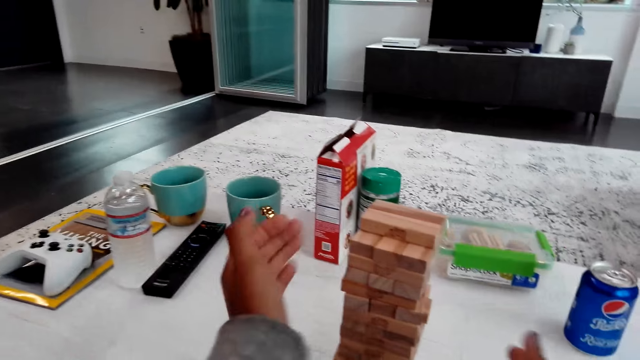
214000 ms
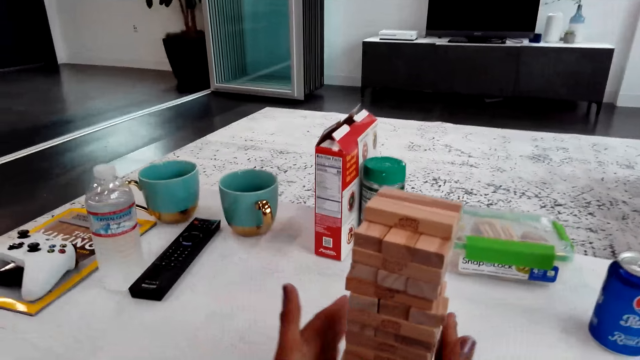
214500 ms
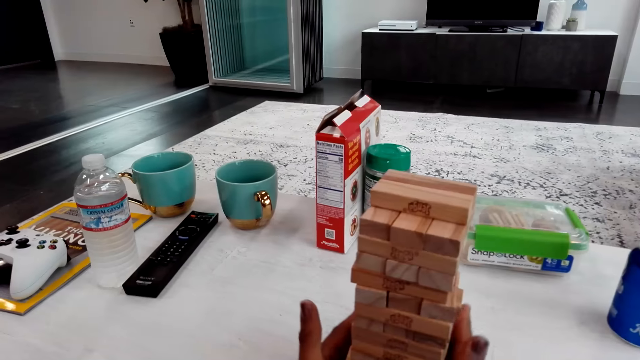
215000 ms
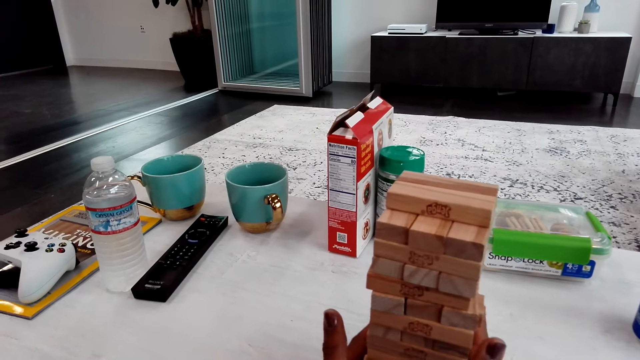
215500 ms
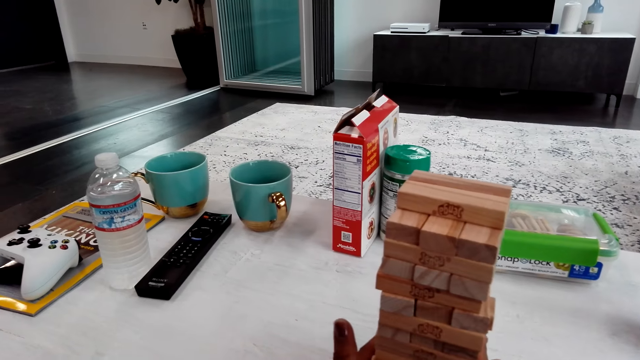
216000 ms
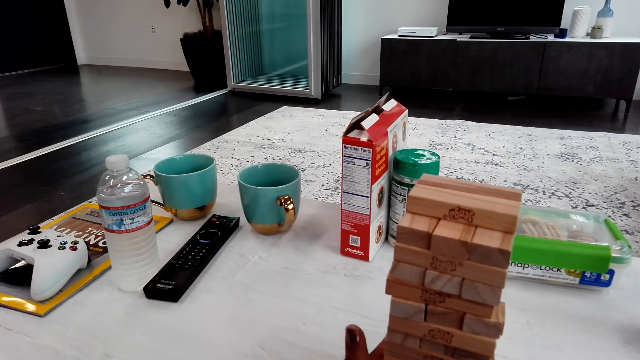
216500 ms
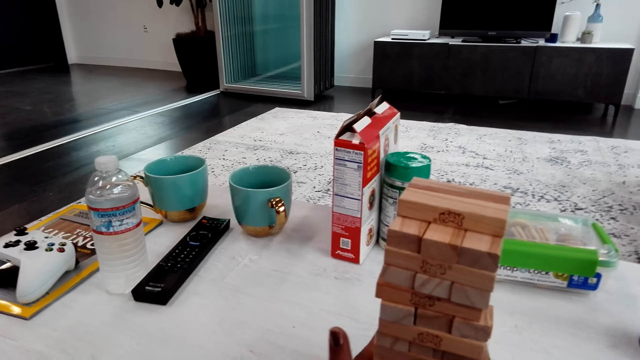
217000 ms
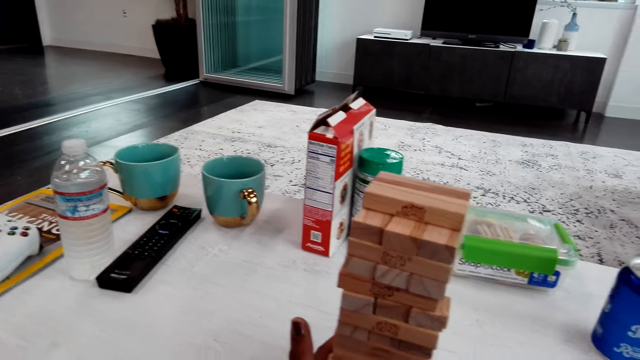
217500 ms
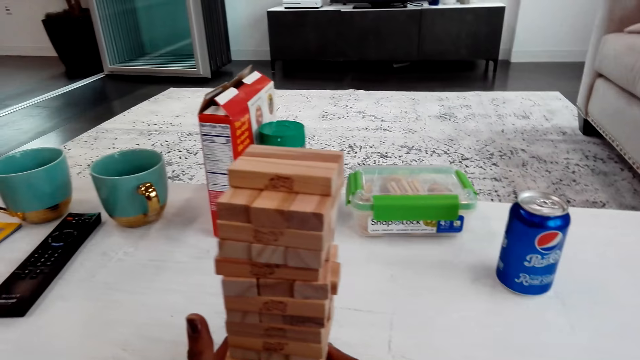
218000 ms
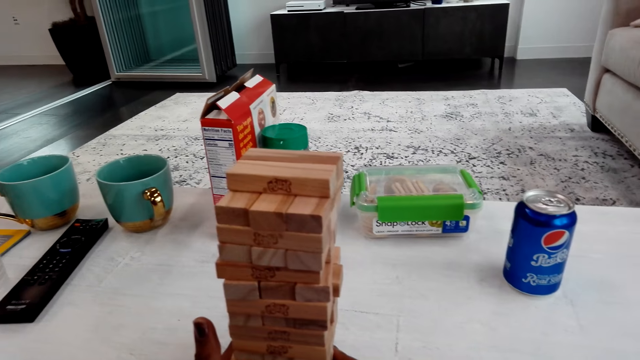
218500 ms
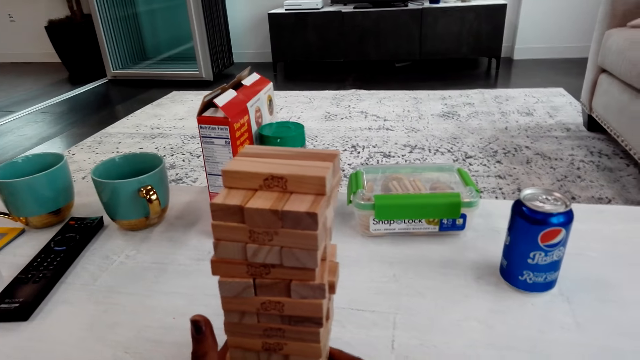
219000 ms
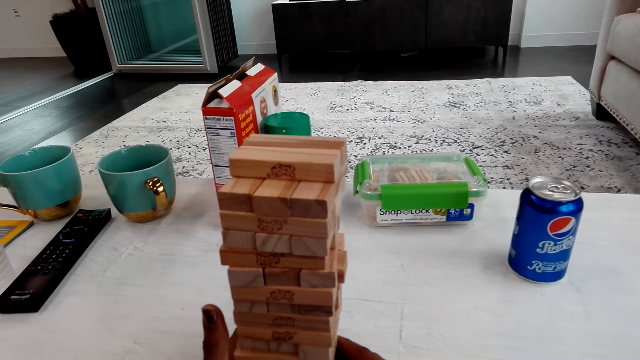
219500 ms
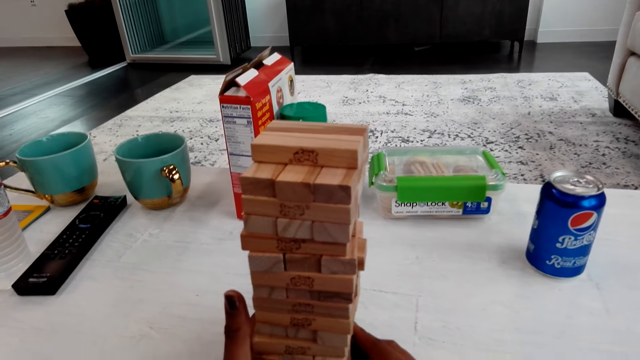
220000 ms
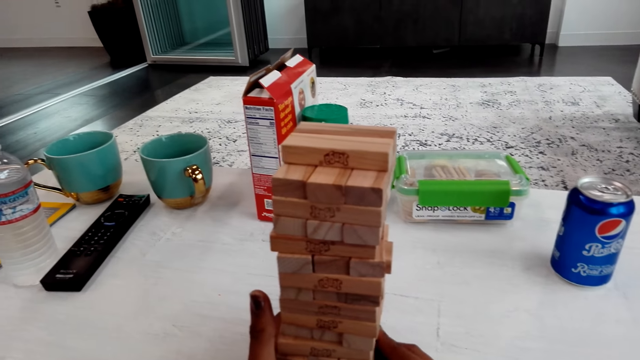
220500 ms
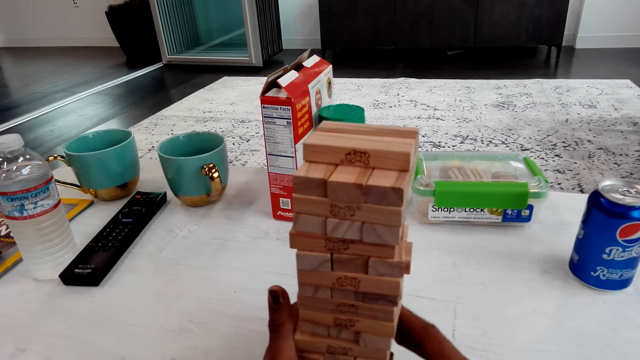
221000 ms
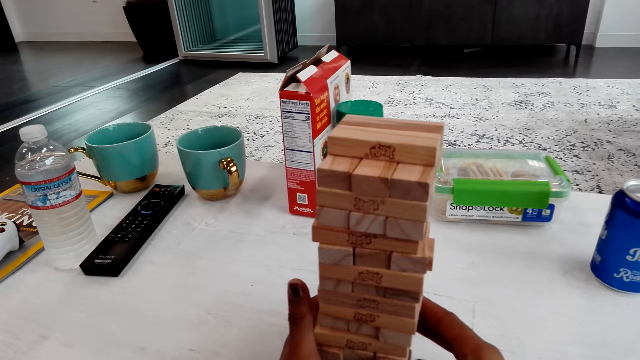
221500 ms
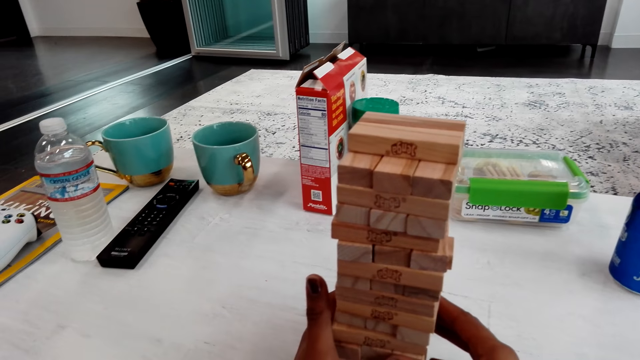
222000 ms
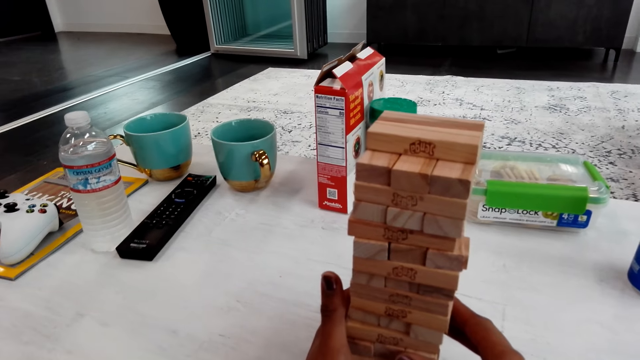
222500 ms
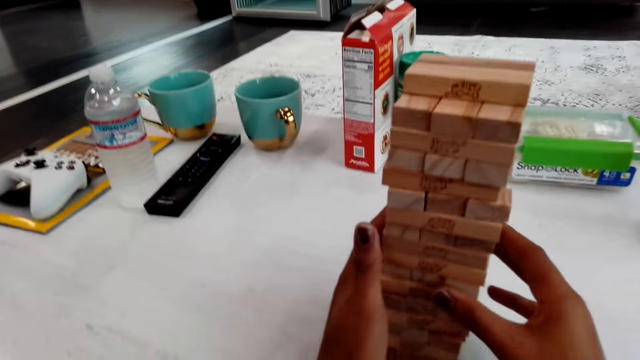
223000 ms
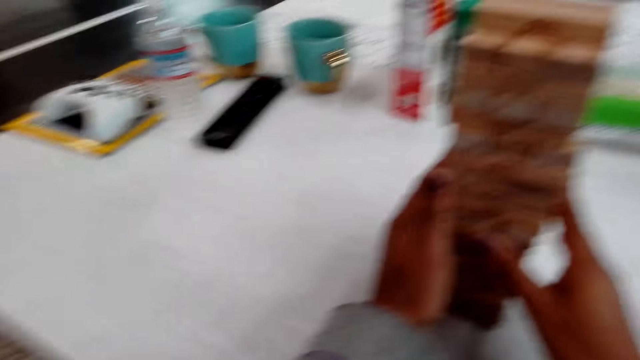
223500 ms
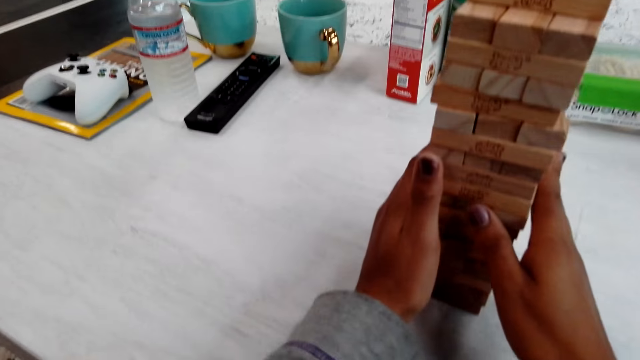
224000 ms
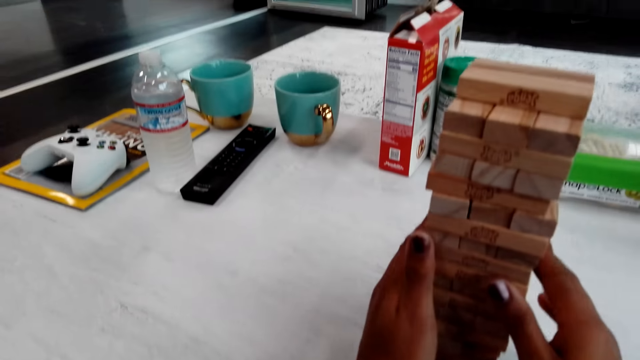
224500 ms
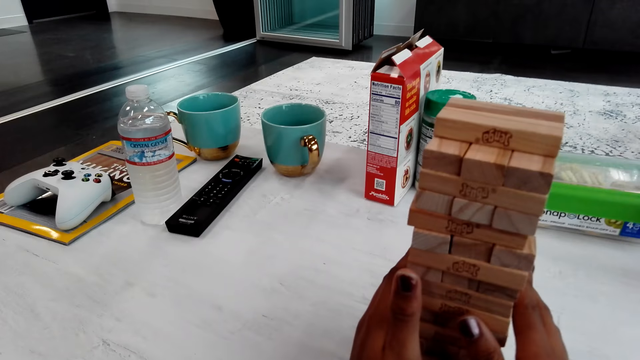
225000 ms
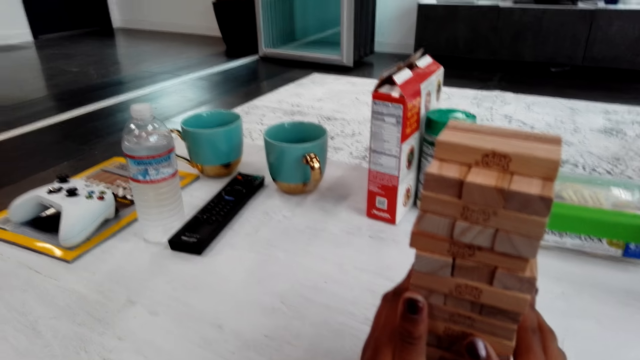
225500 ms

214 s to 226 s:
The camera wearer adjusts the blocks. They talk with a man and play the trembling tower.

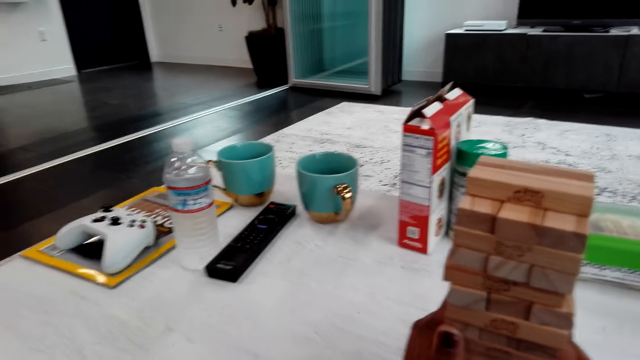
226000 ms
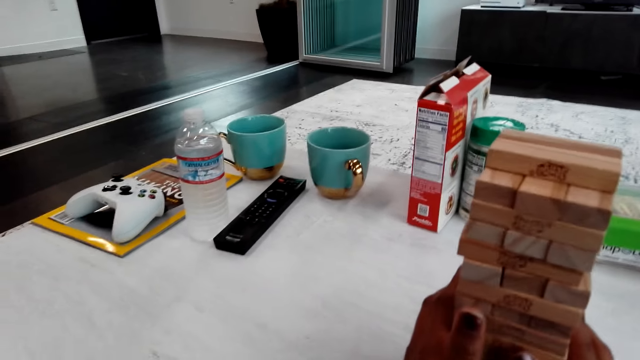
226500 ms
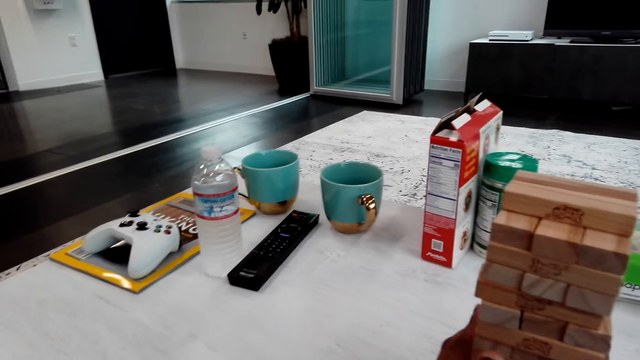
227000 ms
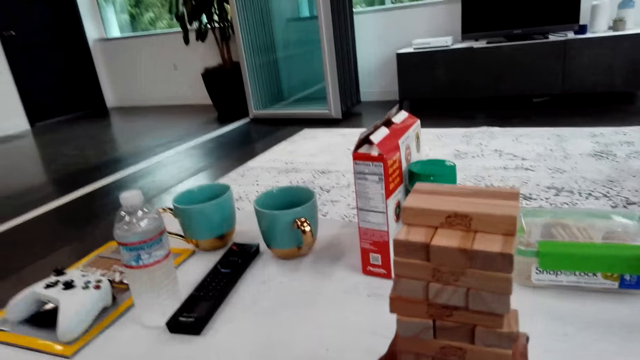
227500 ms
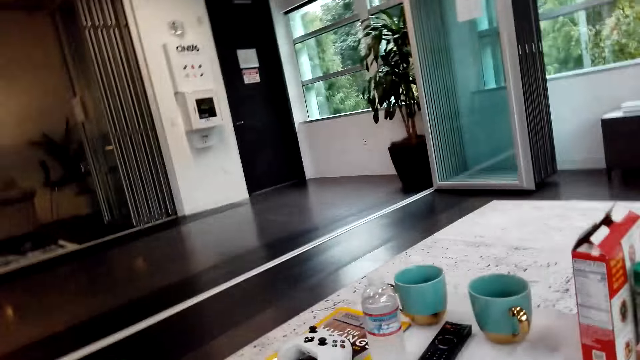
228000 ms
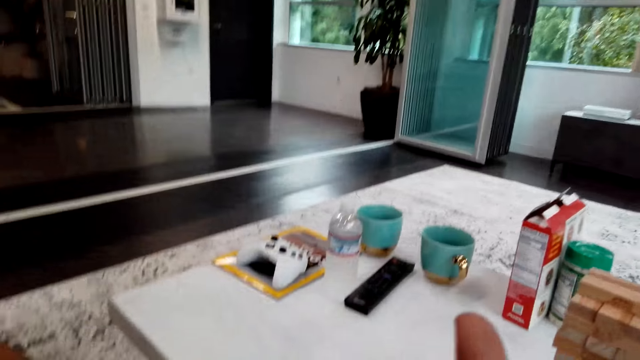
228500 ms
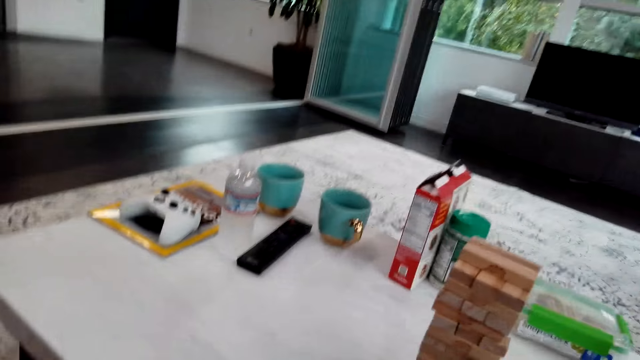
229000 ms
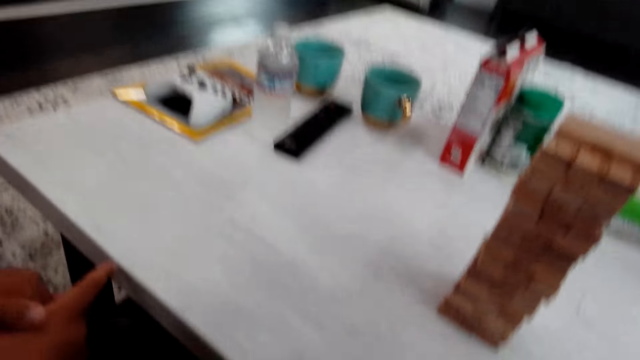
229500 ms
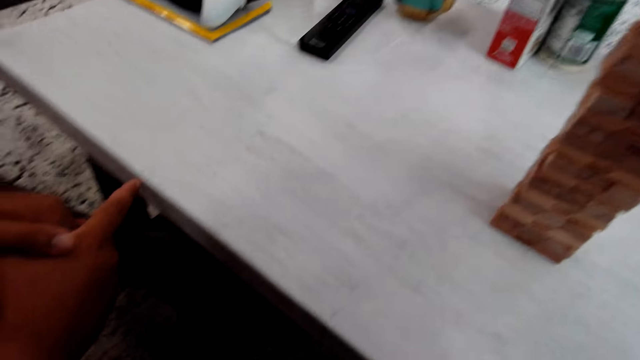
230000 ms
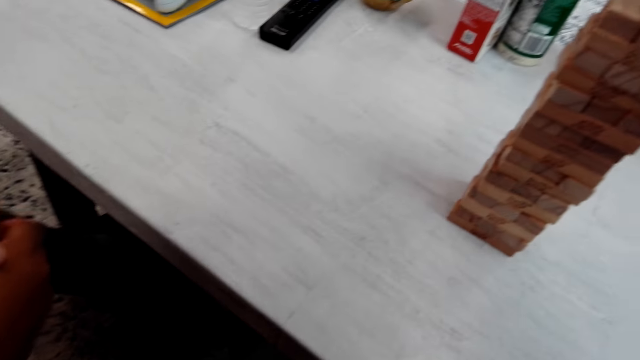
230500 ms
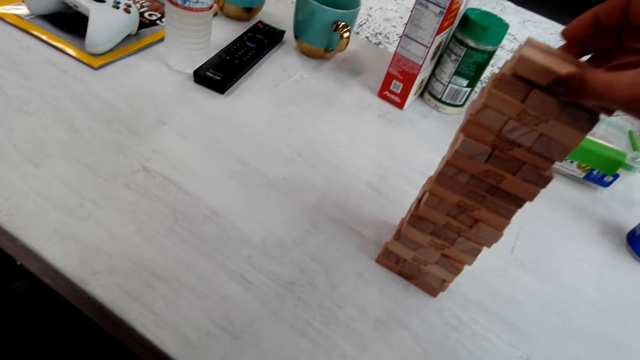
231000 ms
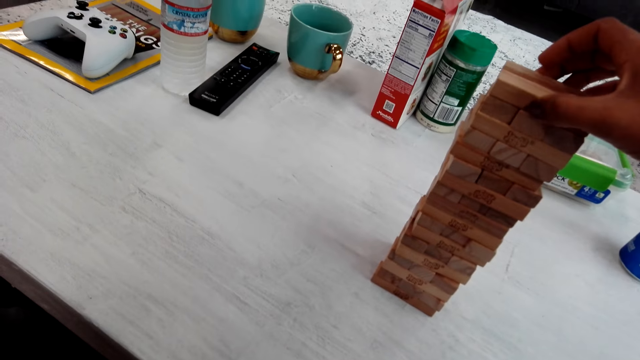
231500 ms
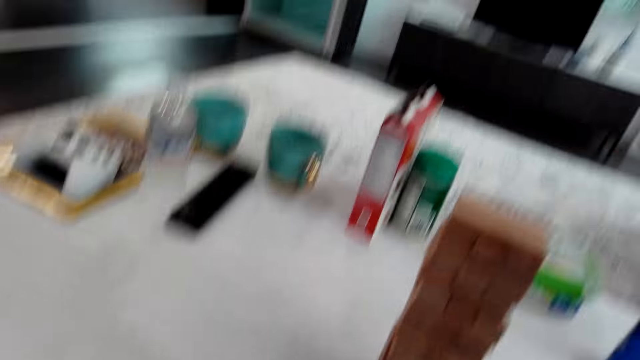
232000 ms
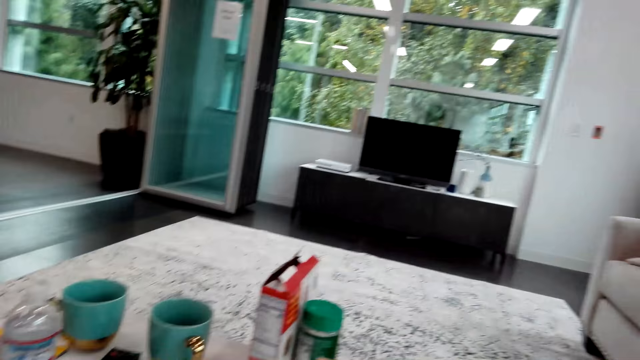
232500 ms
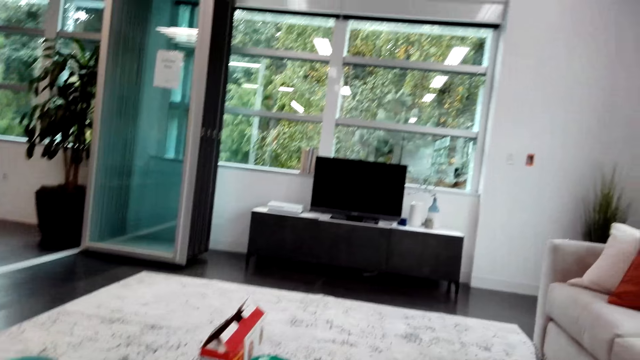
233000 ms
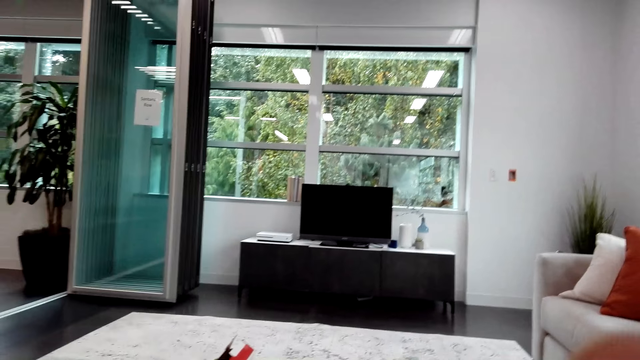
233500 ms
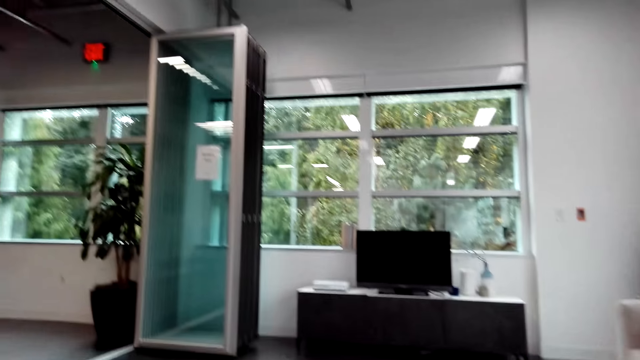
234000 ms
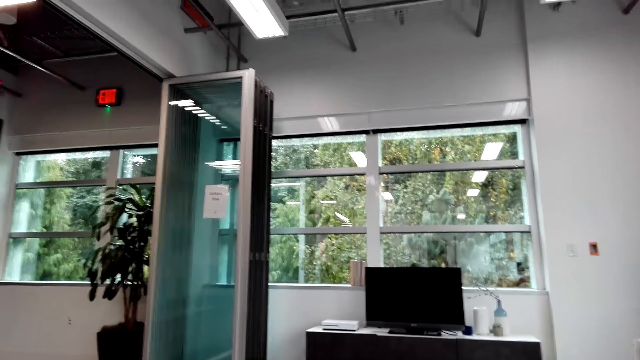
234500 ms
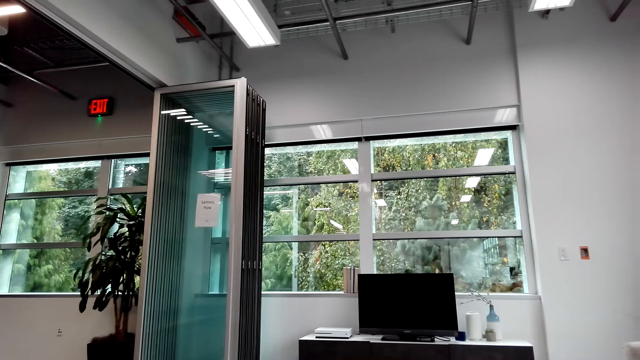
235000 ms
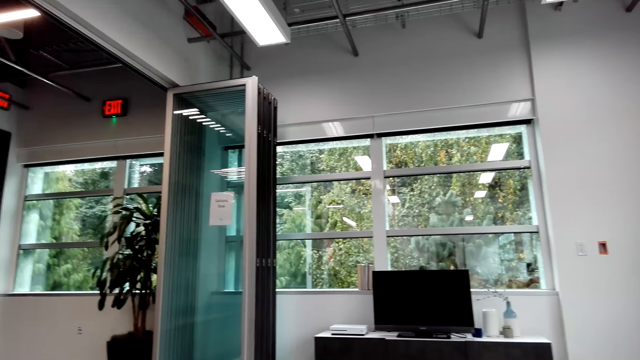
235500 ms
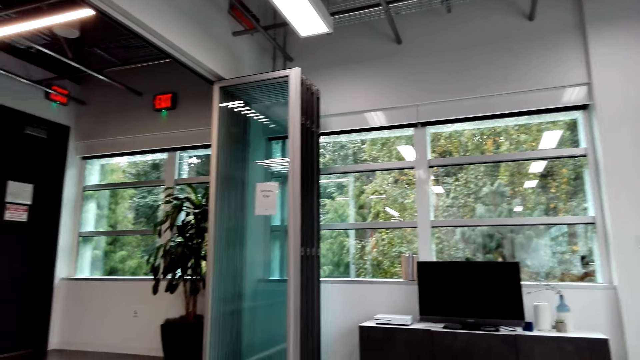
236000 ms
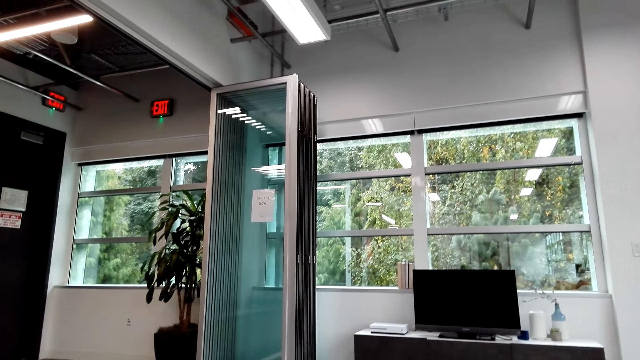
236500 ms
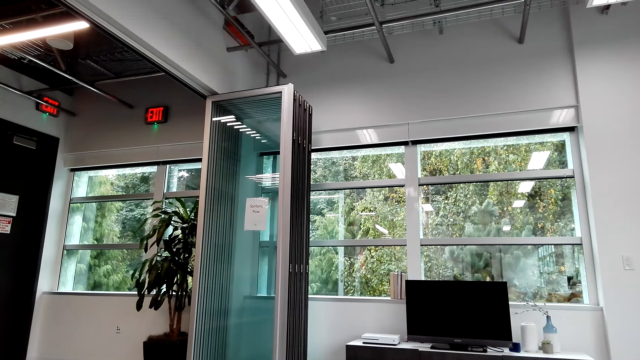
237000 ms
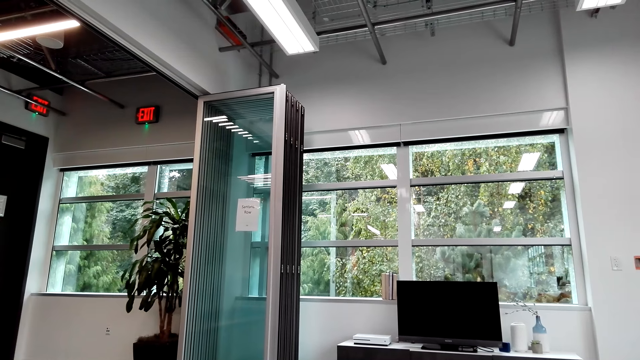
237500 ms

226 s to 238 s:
The camera wearer arranges the blocks. They talk with a man. They look around the room.
